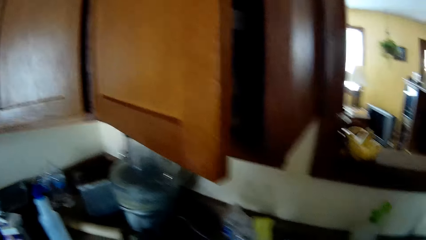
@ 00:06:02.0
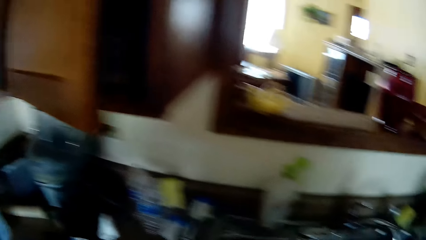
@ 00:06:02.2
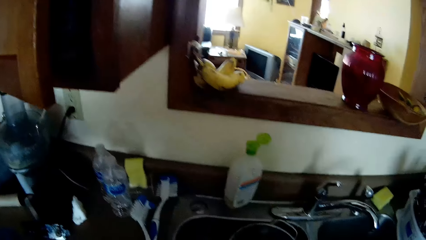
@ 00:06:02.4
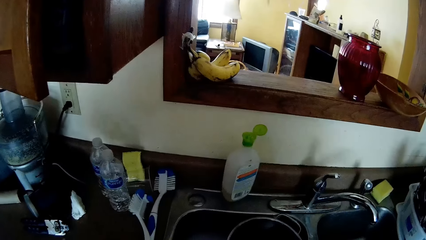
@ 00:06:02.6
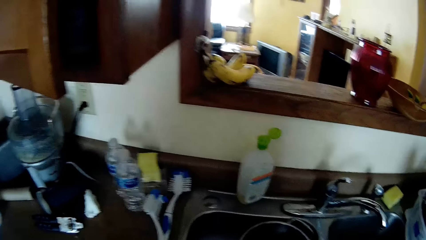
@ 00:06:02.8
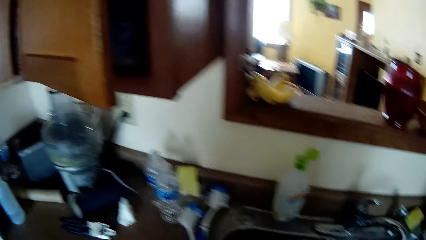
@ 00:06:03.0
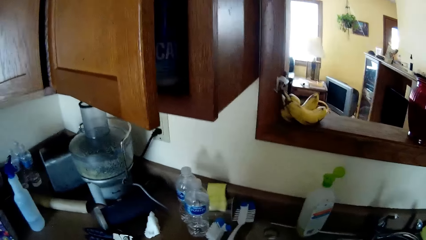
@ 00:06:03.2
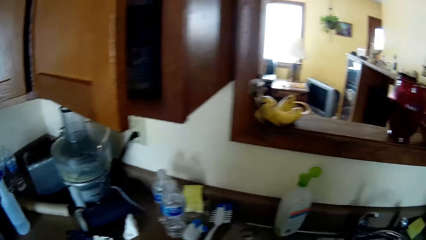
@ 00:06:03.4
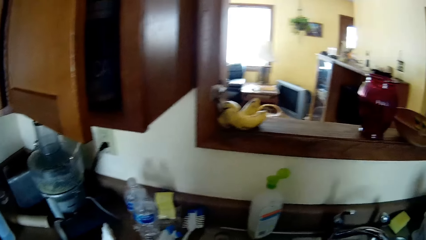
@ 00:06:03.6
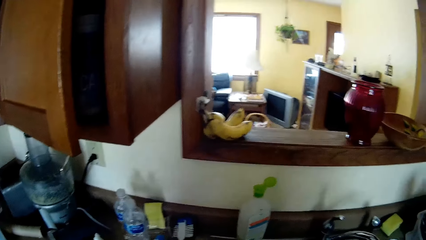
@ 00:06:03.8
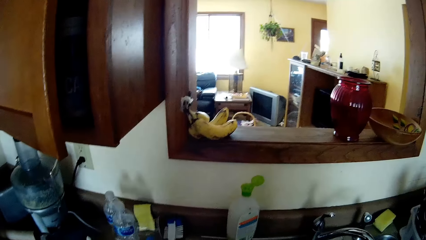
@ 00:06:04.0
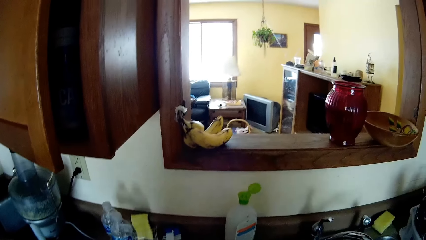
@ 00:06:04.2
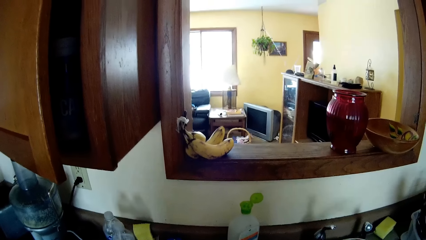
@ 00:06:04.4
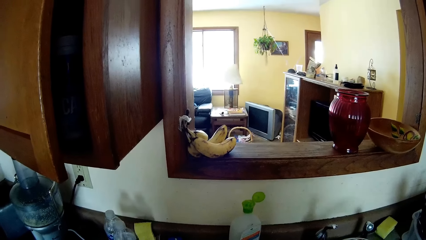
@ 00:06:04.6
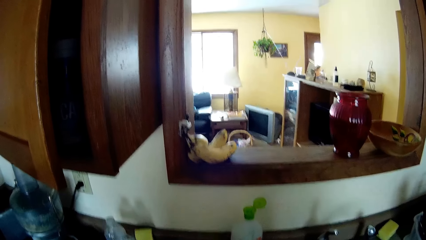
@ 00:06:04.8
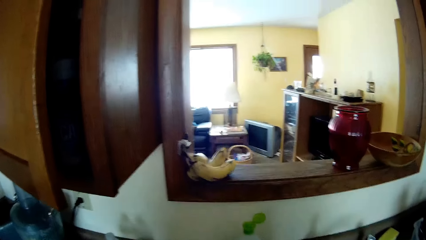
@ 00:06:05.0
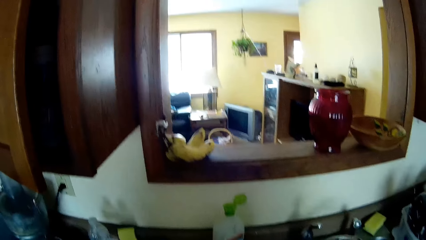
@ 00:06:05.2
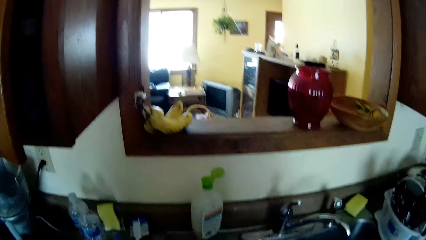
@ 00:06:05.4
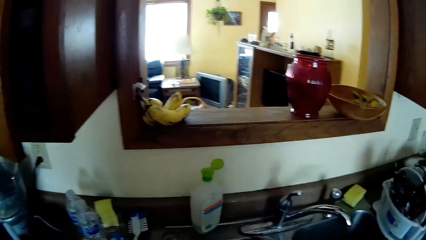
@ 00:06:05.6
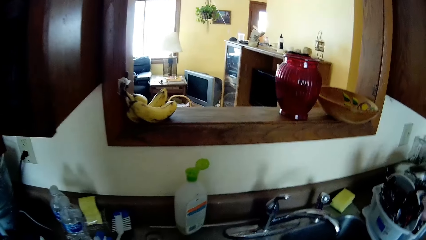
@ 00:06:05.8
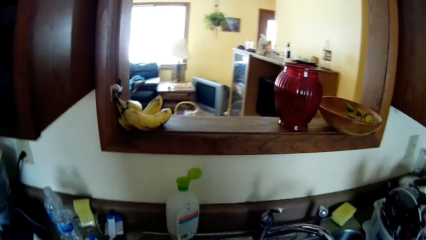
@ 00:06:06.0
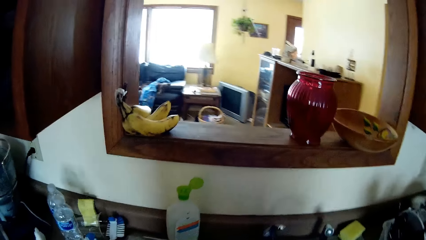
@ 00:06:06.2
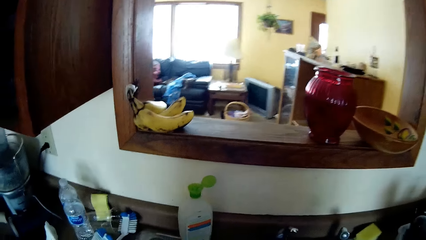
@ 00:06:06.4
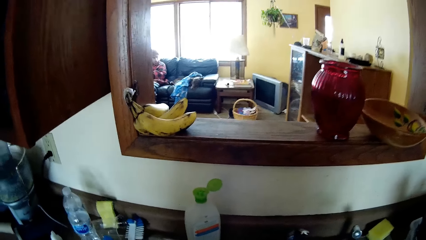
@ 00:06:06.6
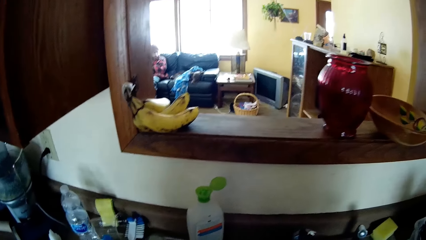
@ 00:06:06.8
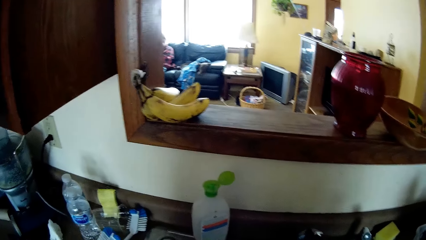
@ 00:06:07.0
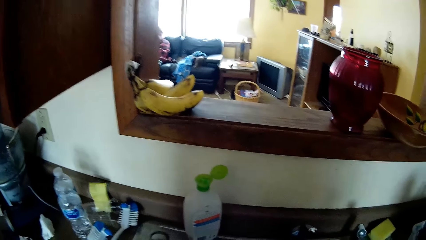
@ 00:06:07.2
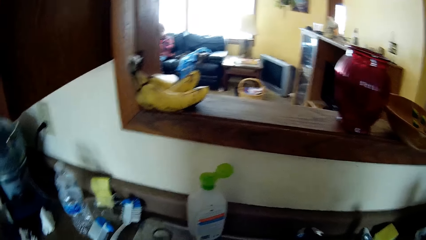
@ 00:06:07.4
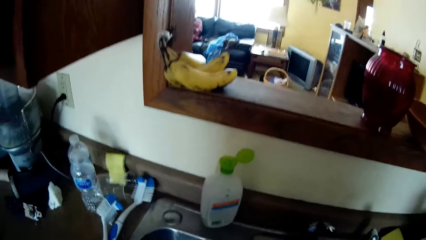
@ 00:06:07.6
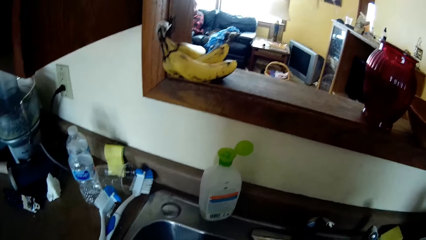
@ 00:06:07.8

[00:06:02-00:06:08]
The camera wearer looks around.

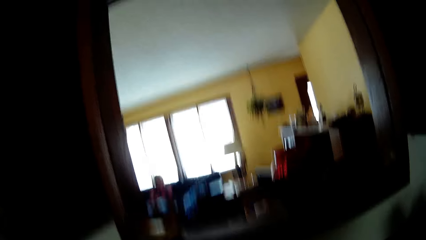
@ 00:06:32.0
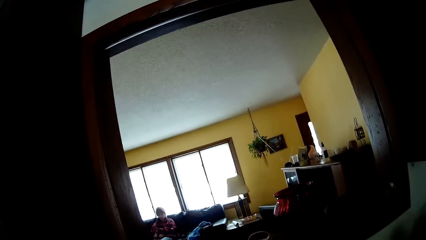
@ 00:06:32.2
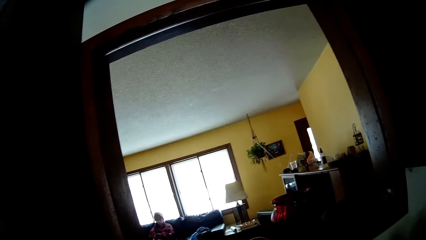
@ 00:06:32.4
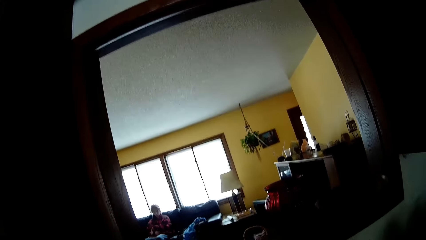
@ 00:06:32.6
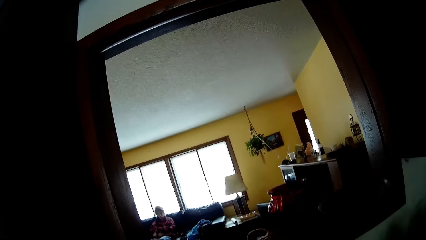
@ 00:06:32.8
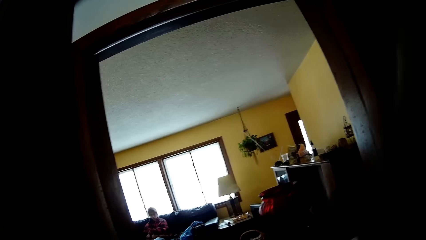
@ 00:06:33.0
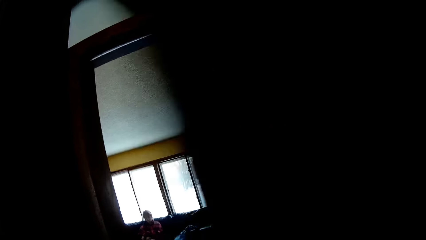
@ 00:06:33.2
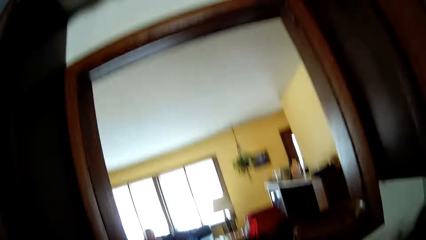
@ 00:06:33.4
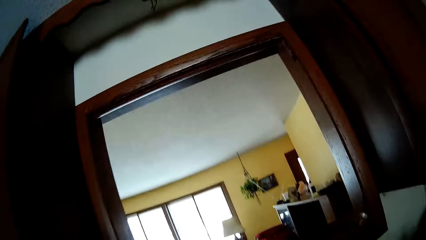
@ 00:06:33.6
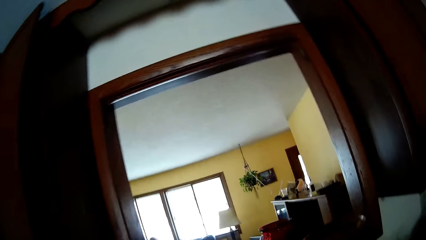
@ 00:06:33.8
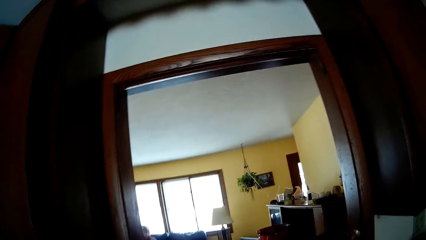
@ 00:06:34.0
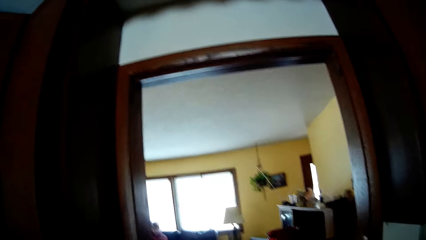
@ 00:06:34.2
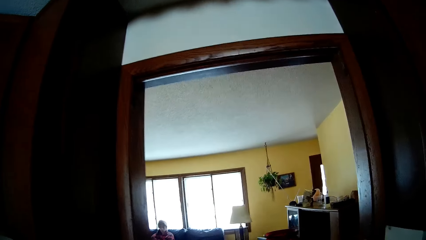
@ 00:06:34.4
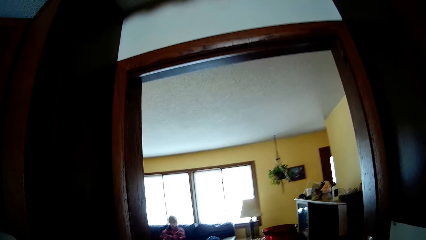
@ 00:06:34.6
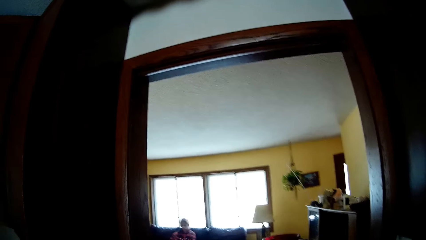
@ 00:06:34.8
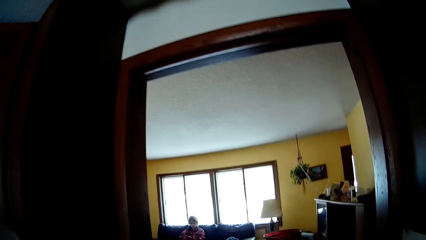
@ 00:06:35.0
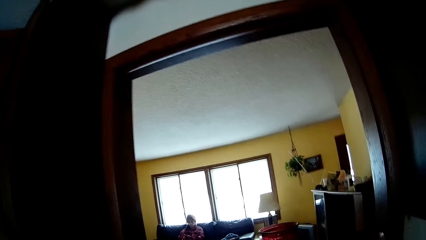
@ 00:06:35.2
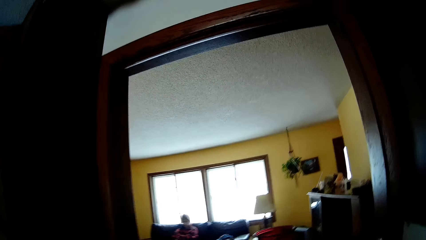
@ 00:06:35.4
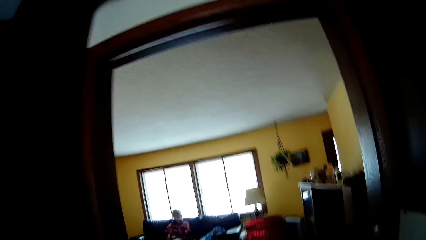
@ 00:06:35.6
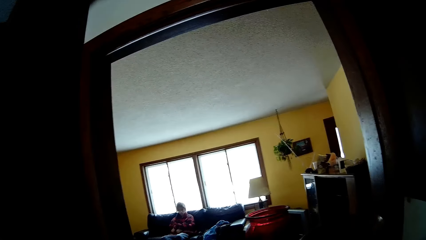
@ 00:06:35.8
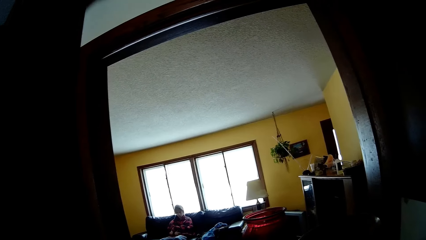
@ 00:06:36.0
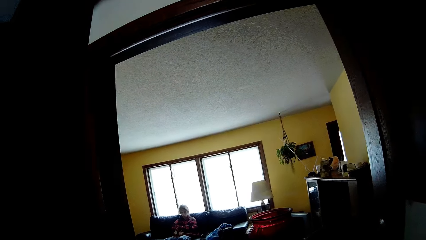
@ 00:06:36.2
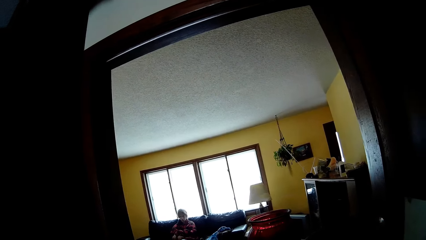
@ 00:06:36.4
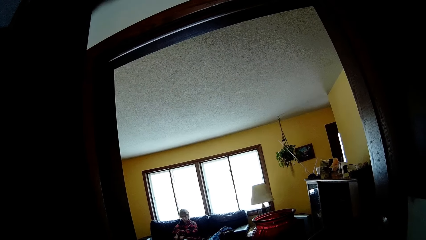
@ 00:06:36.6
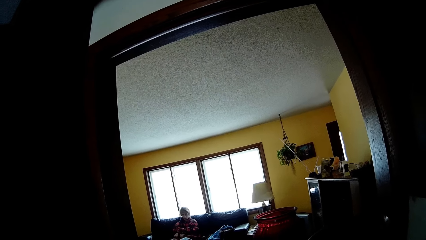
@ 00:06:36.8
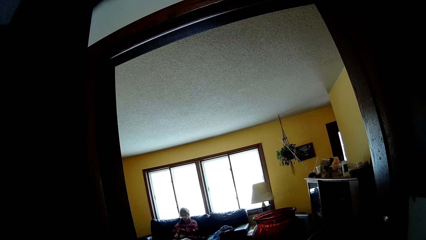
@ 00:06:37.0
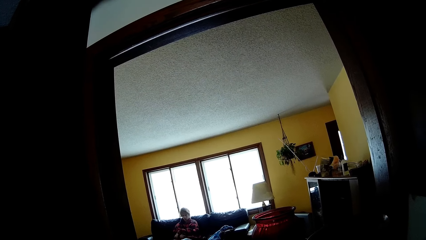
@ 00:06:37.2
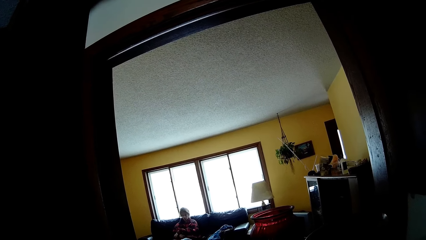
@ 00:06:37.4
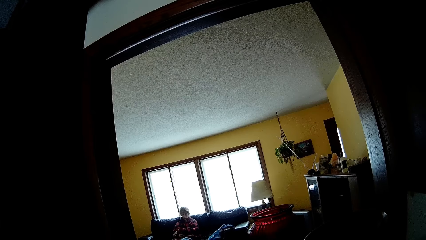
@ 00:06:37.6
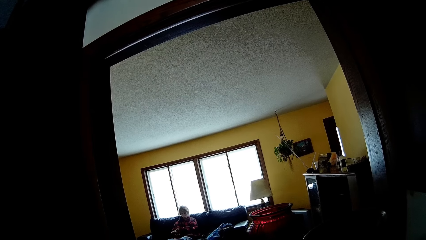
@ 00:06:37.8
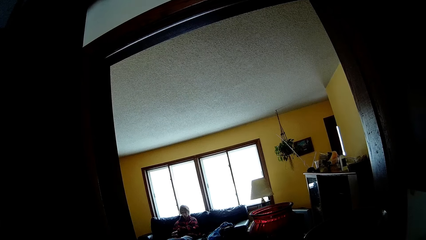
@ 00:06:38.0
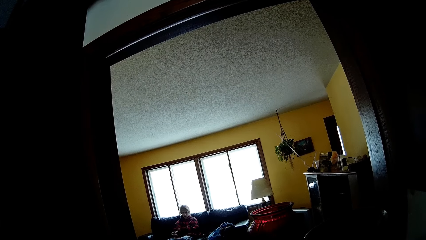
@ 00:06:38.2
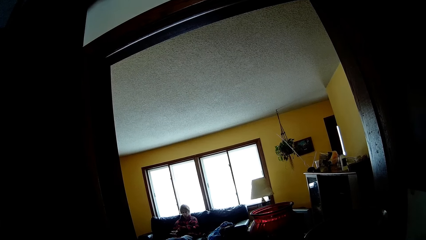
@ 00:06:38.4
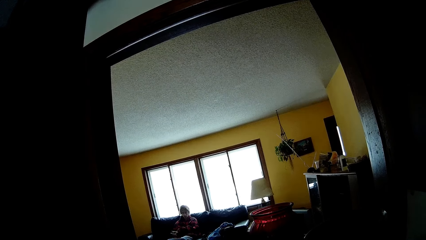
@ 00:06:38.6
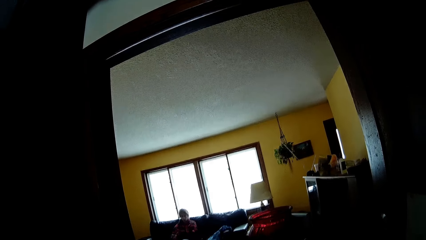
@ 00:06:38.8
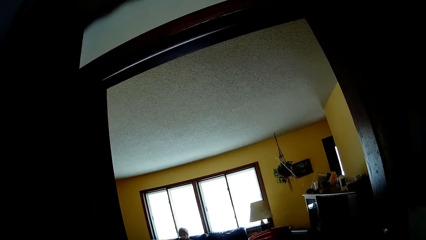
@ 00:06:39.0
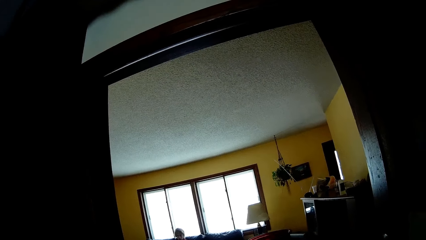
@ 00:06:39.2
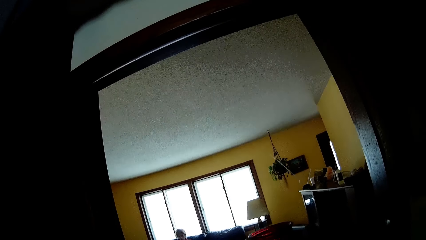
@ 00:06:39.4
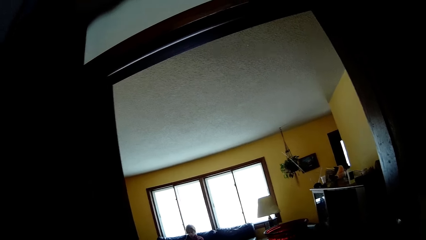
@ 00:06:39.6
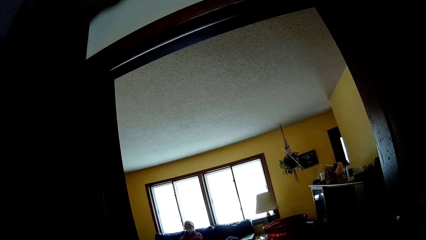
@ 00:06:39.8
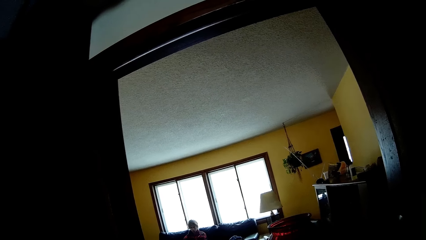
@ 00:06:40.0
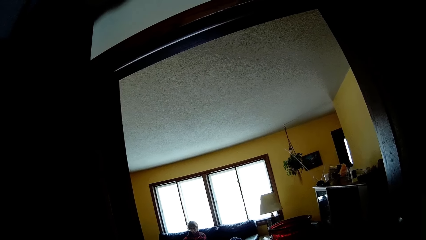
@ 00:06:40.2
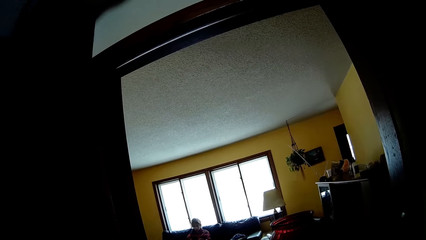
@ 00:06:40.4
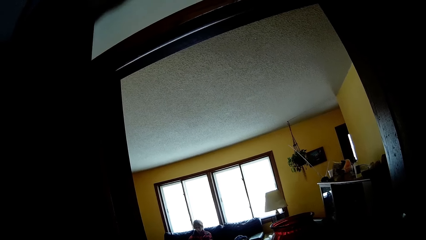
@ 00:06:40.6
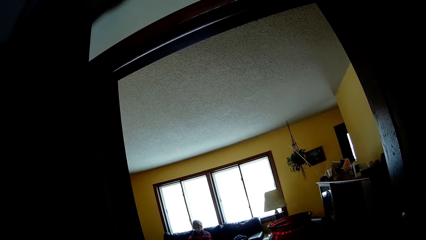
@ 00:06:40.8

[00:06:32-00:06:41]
The camera wearer raises hands.
